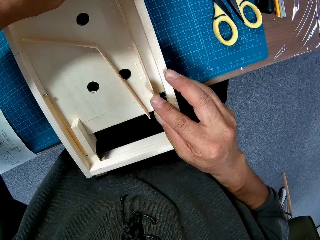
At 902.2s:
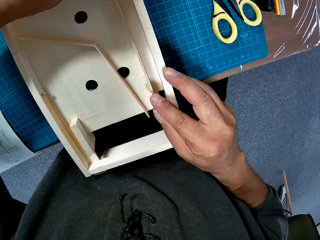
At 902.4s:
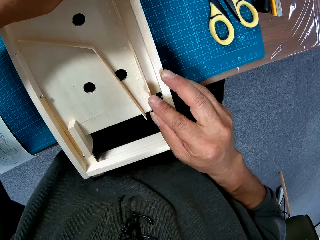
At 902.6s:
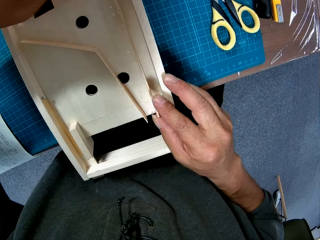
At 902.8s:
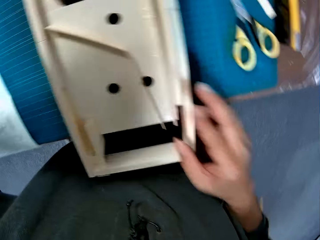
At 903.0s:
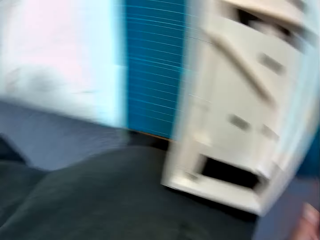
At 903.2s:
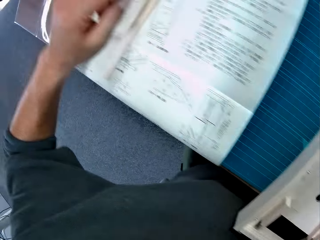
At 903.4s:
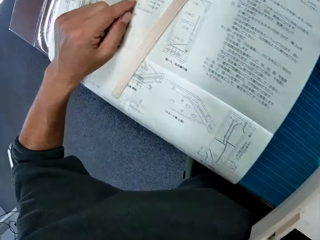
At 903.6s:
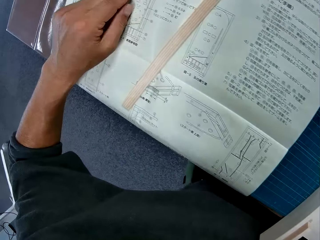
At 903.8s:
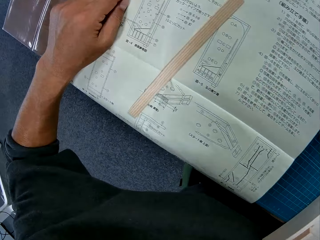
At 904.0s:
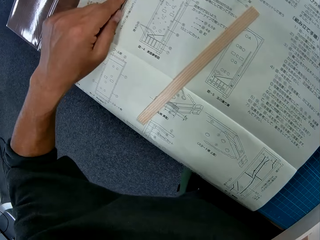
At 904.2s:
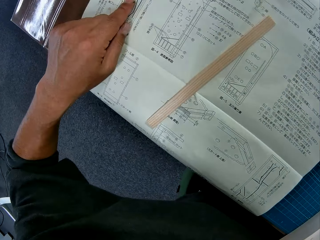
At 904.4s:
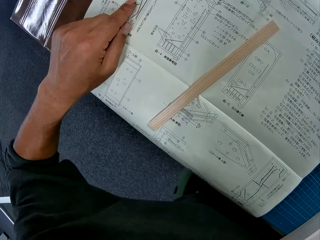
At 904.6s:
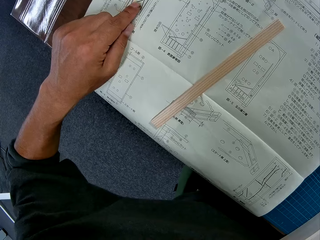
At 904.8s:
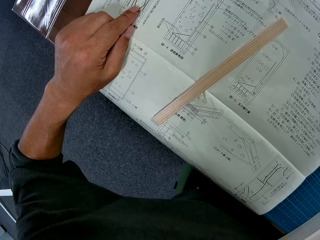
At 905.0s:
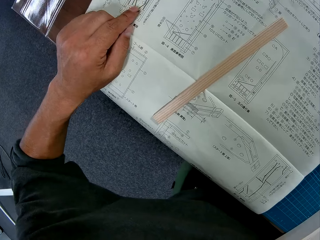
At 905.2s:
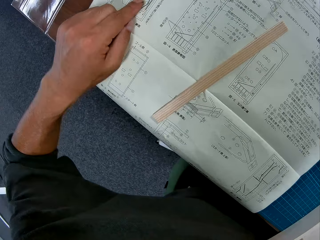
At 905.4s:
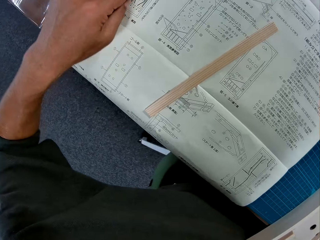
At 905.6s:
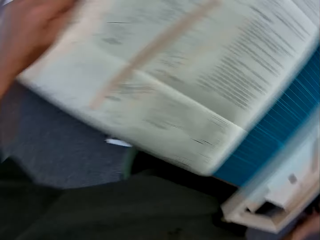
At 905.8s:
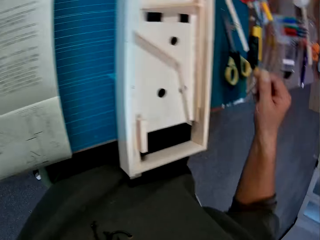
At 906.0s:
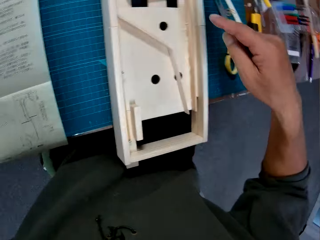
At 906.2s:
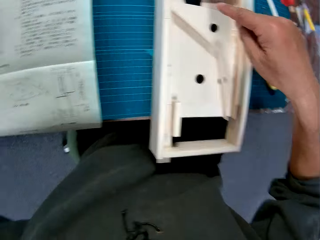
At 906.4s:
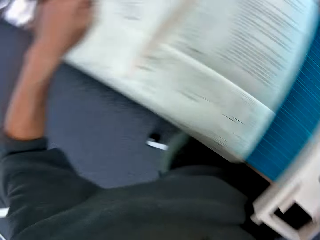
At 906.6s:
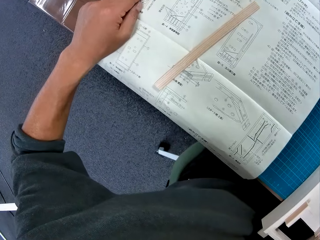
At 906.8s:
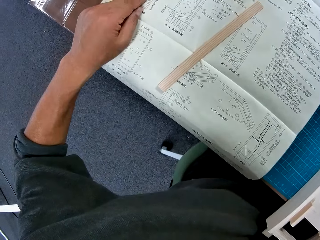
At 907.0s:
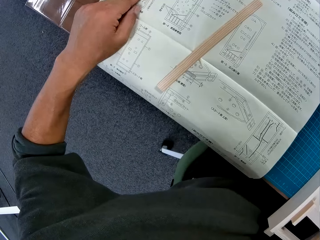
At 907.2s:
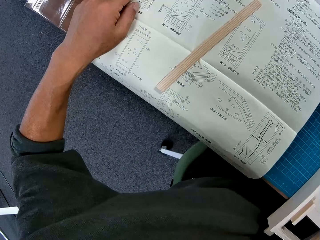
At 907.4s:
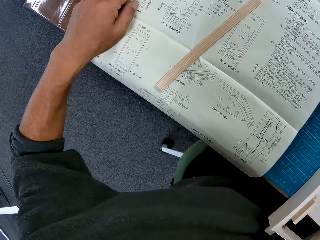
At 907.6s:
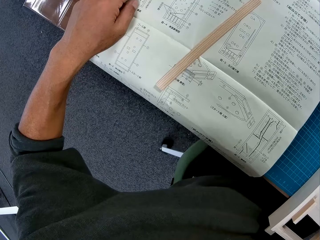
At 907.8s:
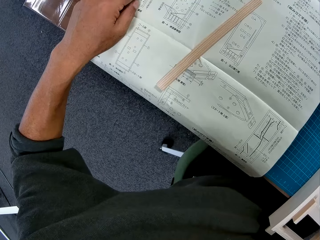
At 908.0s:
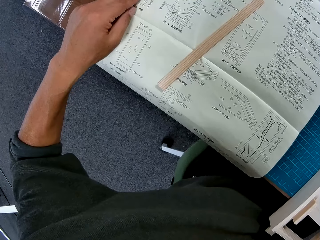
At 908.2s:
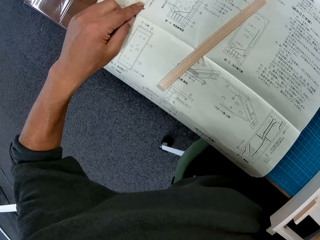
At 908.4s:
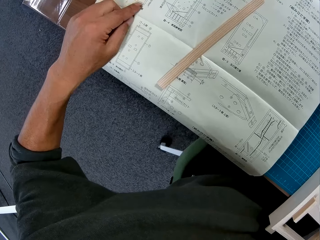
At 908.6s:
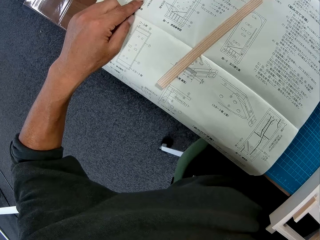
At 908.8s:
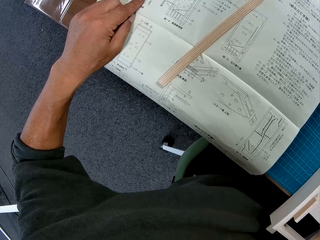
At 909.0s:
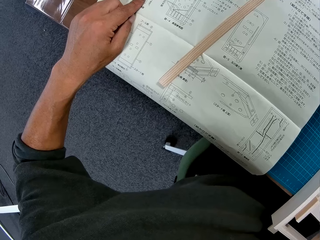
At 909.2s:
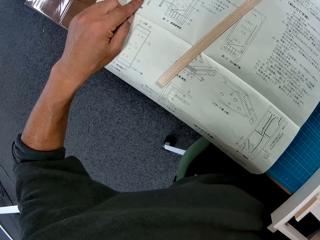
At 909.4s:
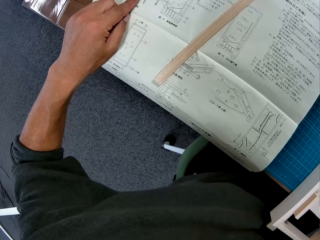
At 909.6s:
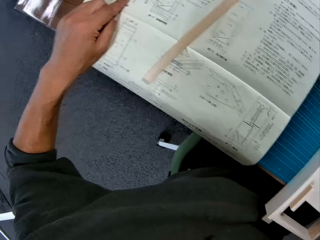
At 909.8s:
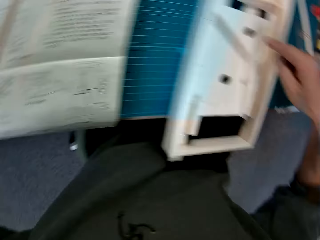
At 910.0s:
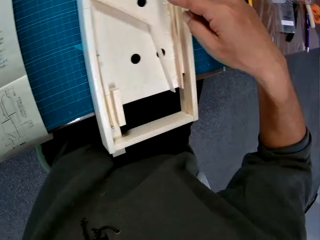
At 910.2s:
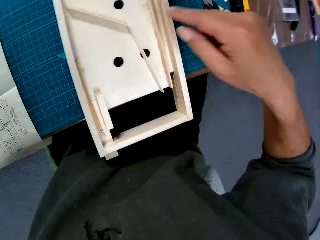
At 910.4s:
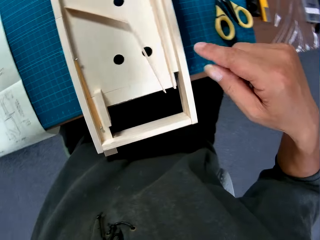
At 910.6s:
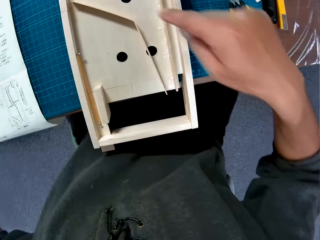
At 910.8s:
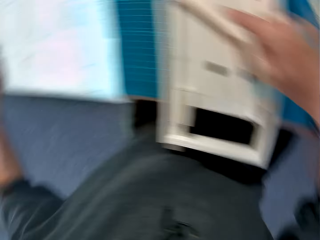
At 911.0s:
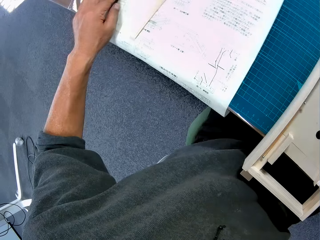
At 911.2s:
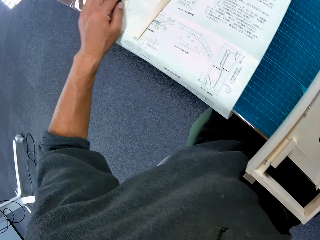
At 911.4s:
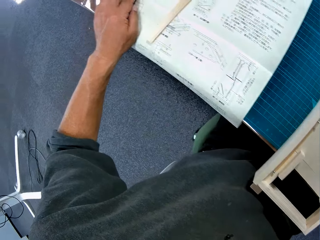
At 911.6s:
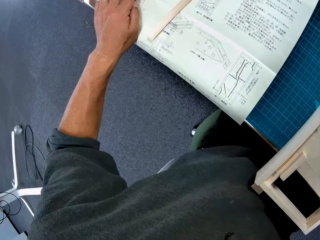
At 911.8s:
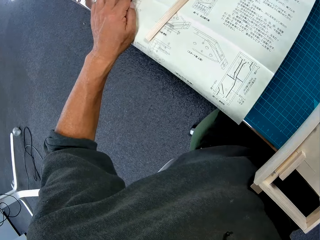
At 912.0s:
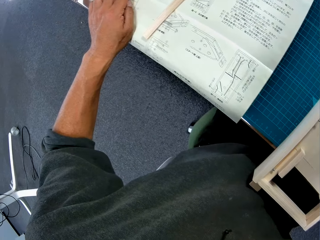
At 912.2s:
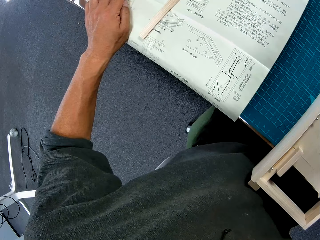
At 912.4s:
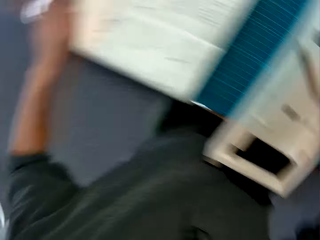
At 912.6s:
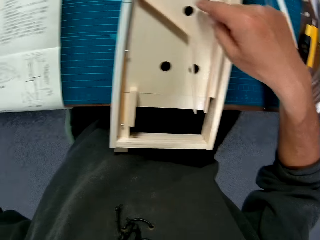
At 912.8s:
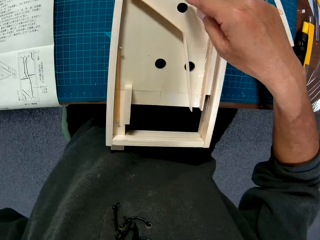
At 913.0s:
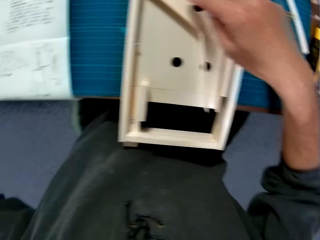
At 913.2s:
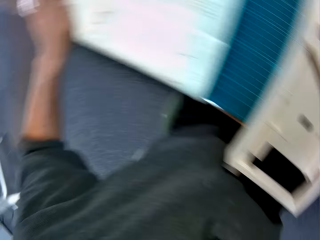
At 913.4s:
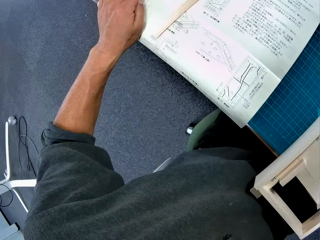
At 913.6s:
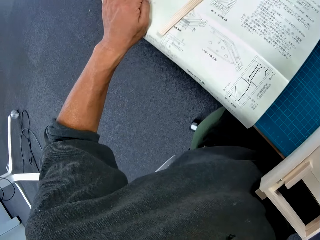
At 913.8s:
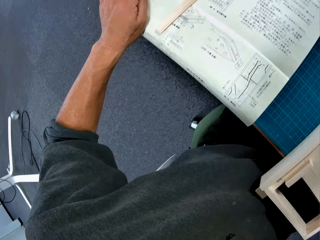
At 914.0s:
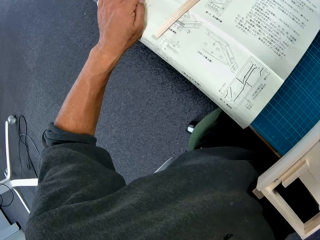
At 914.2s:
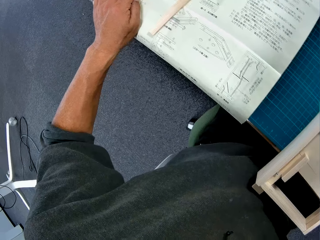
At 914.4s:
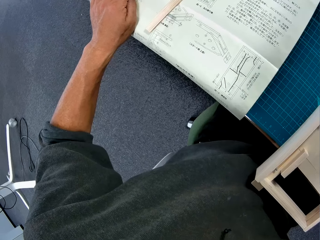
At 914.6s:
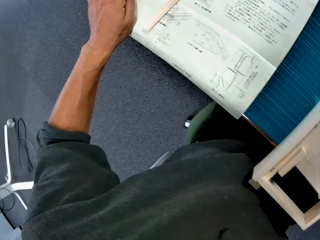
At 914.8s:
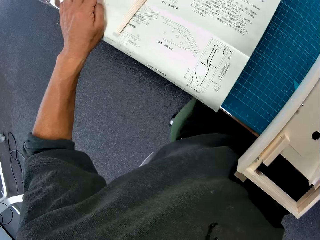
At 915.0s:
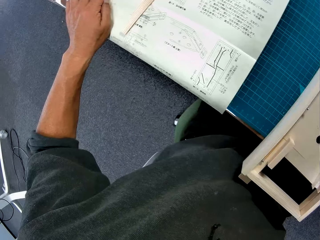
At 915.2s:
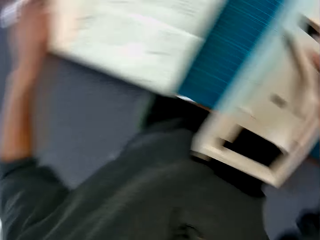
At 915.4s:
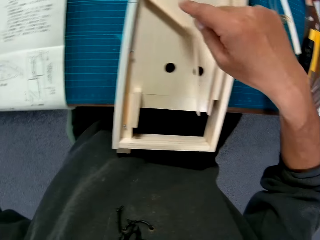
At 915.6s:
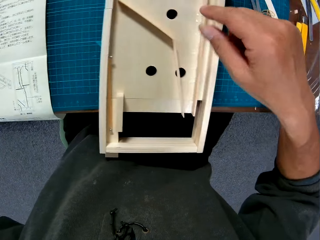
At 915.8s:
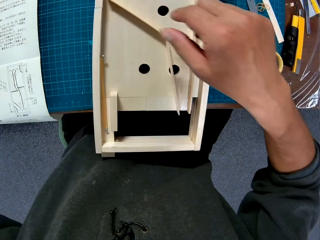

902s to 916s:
The camera wearer looks at the manual on the table. He points at the manual with his left index finger. He moves his fingers over a mathematical chart. He points at the mechanical model with his right index finger. He looks at the mechanical model. He looks at the manual on the table. He looks at the mechanical model. He looks at the manual on the table. He looks at the mechanical model. He moves his fingers over a counting board. He looks at the manual on the table.

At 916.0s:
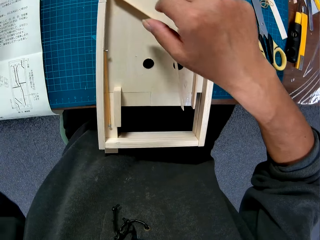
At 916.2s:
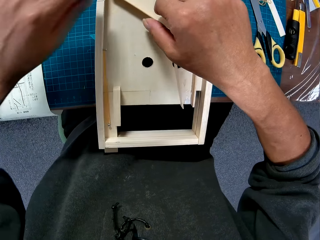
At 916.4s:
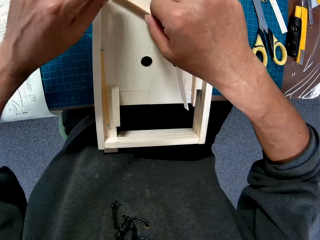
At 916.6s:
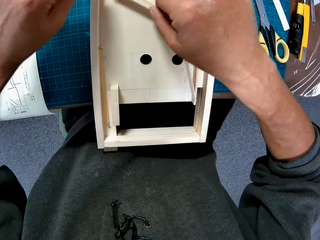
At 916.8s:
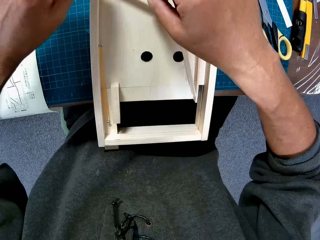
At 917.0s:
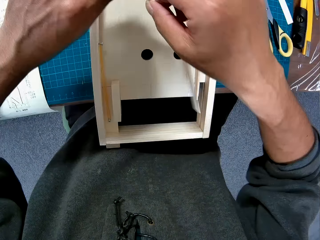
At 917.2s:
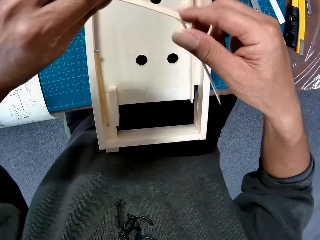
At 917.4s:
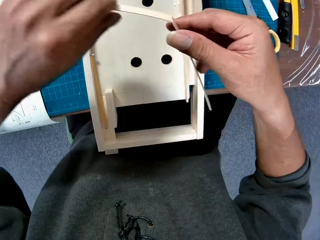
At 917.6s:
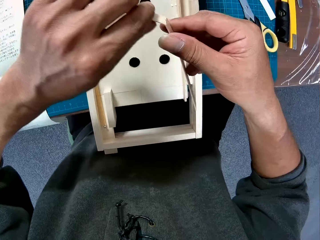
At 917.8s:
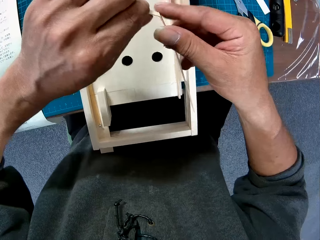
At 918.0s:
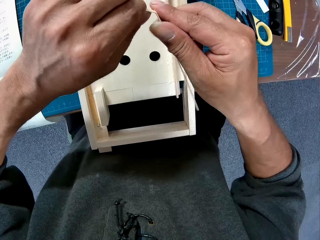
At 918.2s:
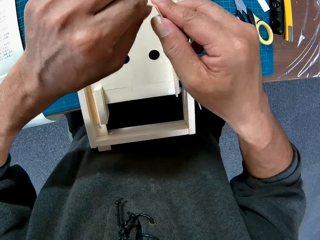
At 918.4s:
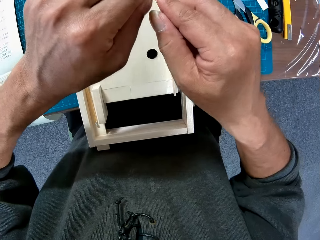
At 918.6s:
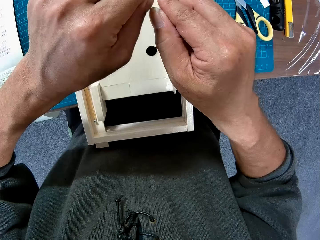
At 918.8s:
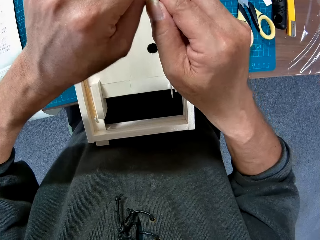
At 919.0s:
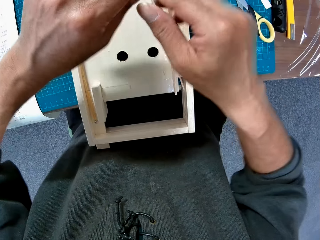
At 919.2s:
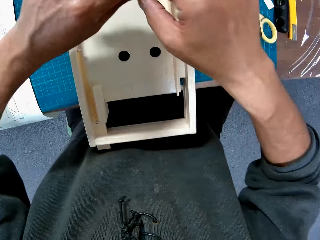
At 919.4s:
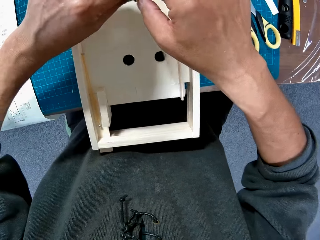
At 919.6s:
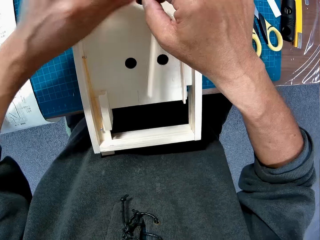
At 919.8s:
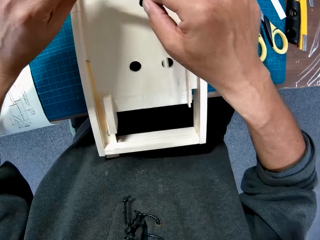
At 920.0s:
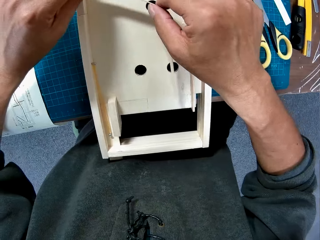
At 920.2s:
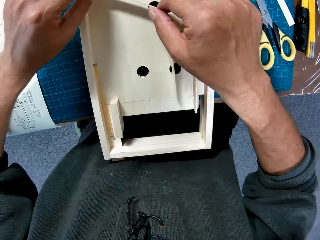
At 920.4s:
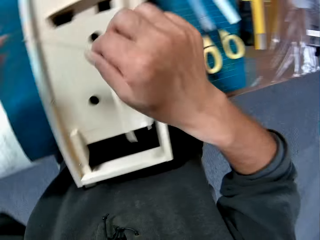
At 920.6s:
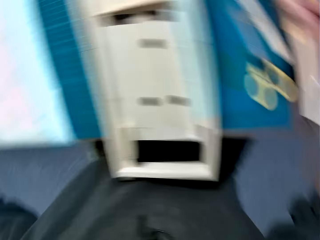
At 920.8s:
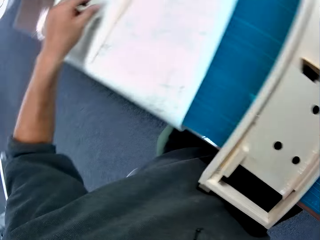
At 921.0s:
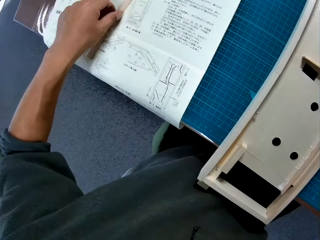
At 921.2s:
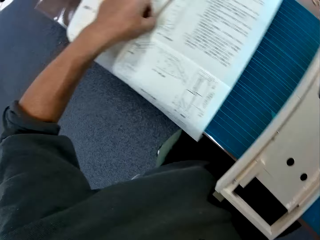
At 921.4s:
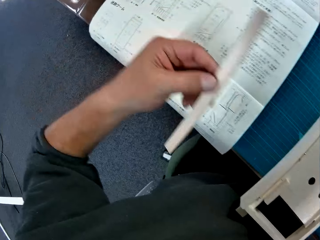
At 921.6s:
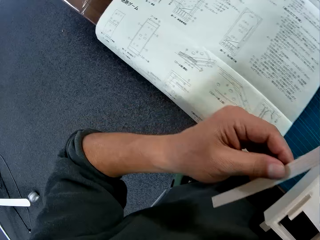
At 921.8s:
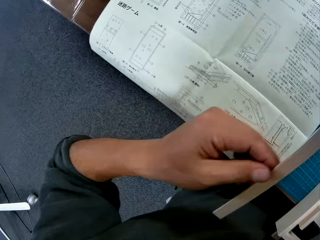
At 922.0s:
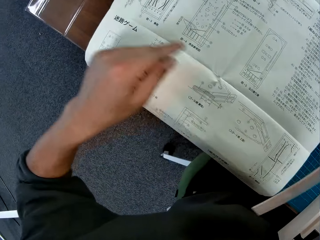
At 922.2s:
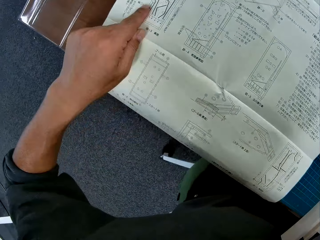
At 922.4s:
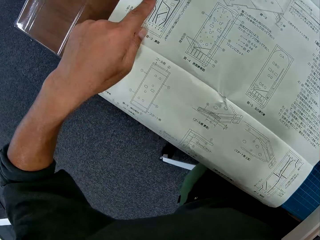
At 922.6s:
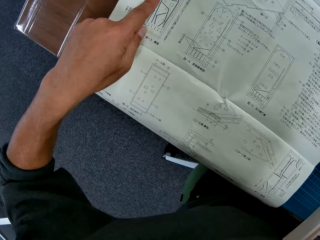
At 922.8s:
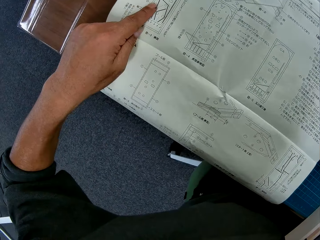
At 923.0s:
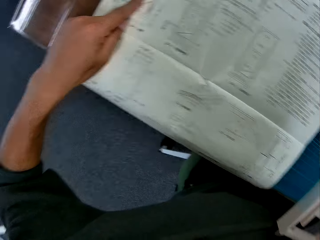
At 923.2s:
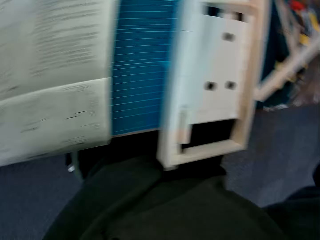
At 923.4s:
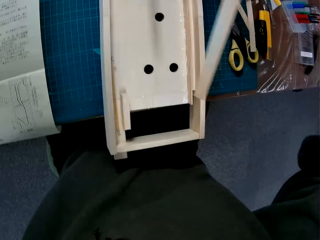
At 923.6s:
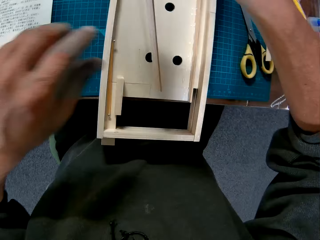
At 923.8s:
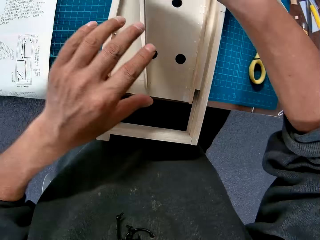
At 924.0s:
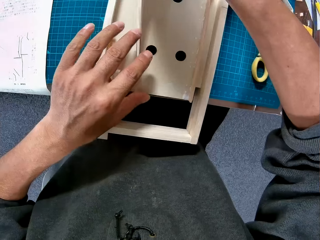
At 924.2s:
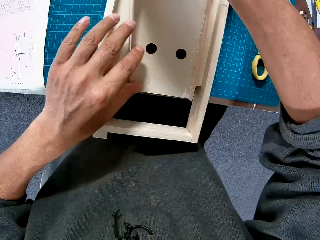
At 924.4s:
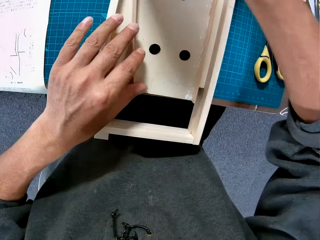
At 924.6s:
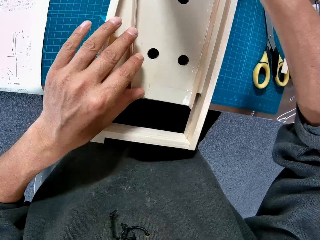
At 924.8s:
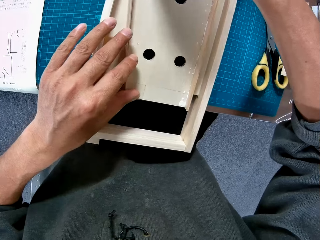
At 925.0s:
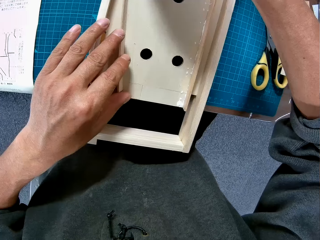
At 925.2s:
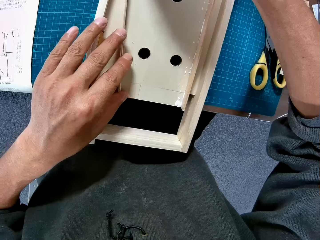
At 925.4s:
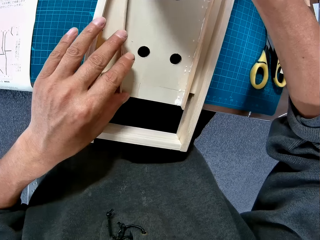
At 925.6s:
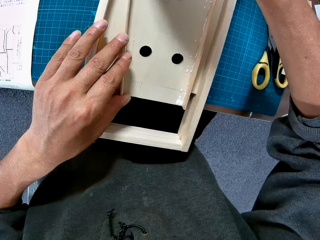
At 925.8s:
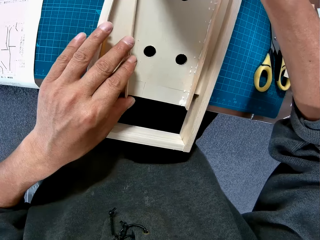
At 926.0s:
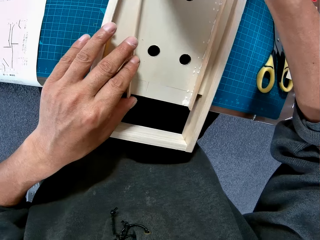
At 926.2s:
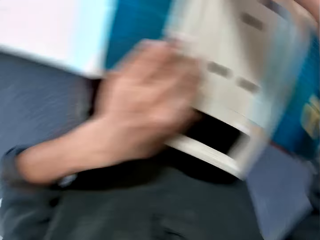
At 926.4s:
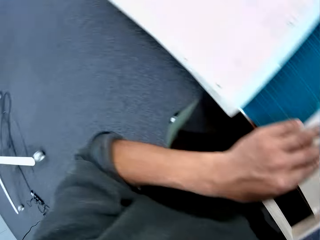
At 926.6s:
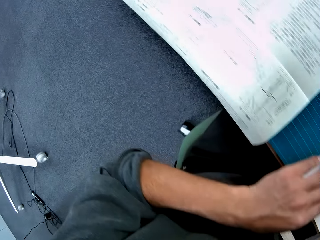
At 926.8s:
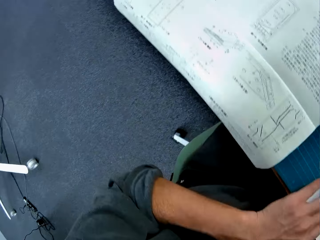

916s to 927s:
The camera wearer picks up the first piece from the mechanical model. He holds a bent foldable ruler. He bends the piece. He places the first piece on the mechanical model. He picks up the second piece of the mechanical model from the table with his left hand. He moves the piece from his left hand to his right hand. He points at the manual with his left index finger. He moves his fingers over the mathematical chart. He places the second piece on the mechanical model.
